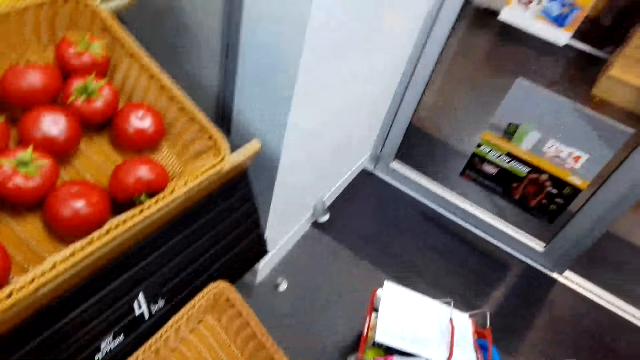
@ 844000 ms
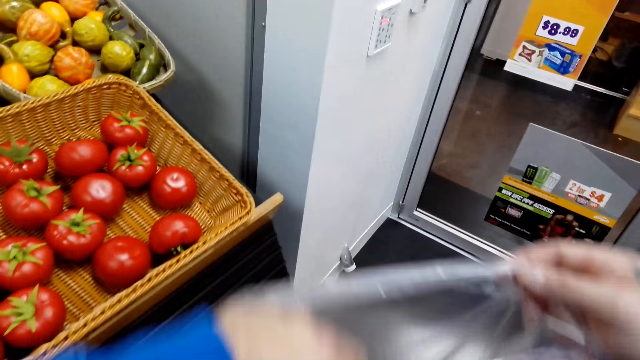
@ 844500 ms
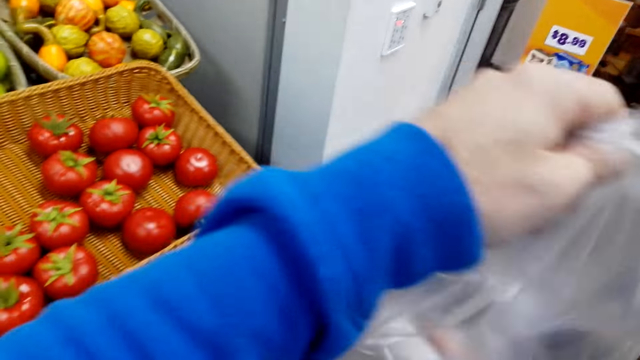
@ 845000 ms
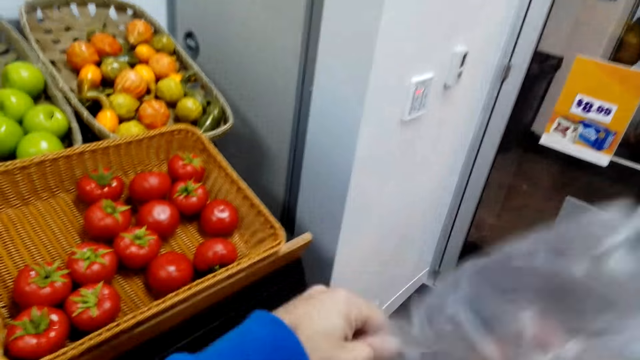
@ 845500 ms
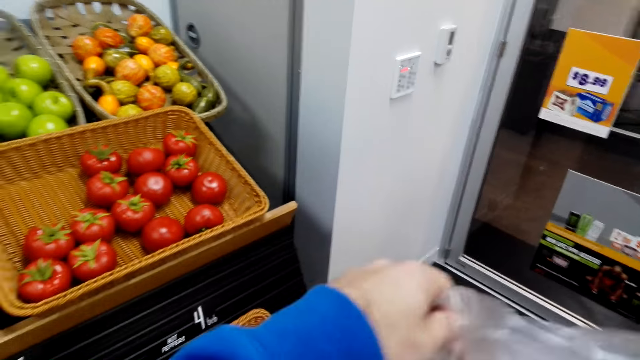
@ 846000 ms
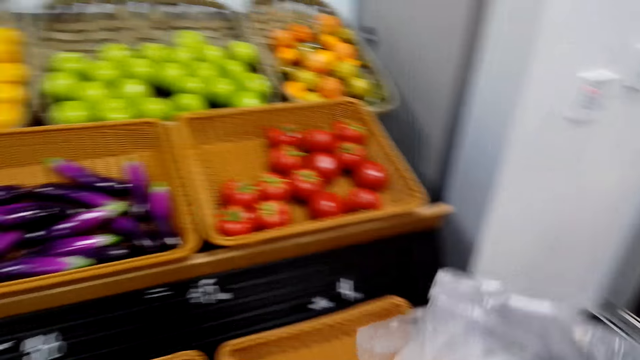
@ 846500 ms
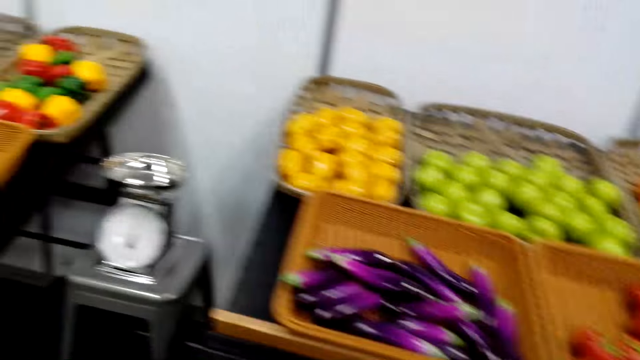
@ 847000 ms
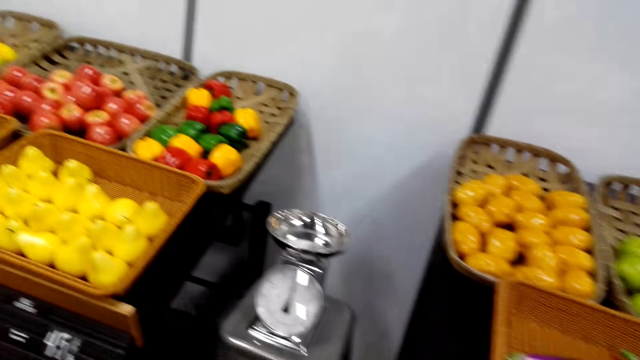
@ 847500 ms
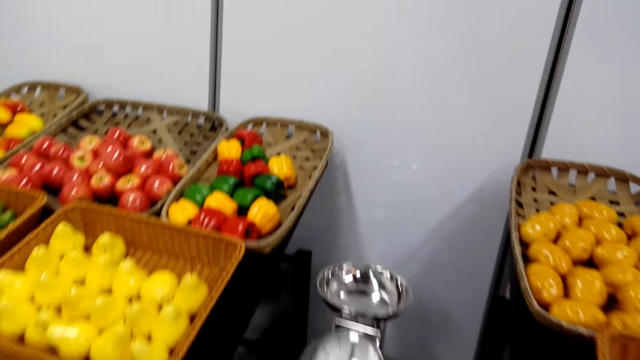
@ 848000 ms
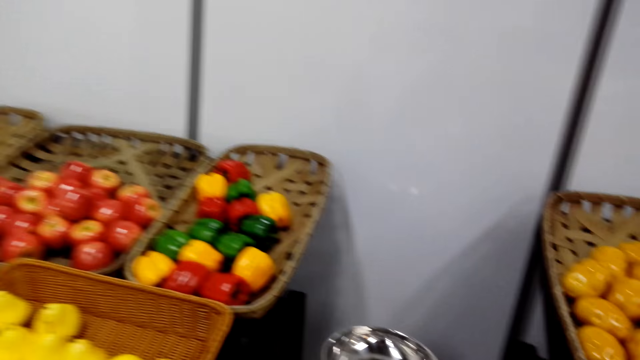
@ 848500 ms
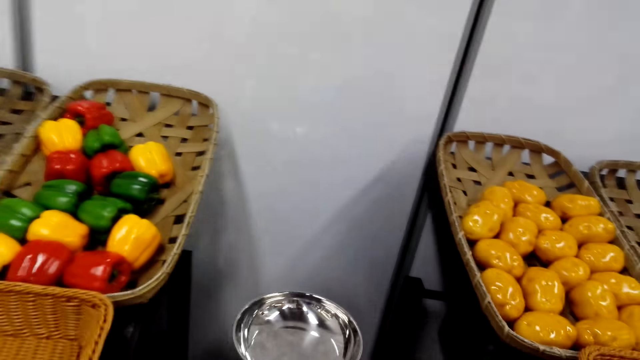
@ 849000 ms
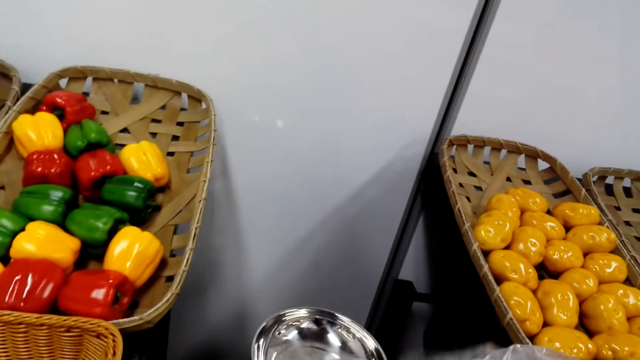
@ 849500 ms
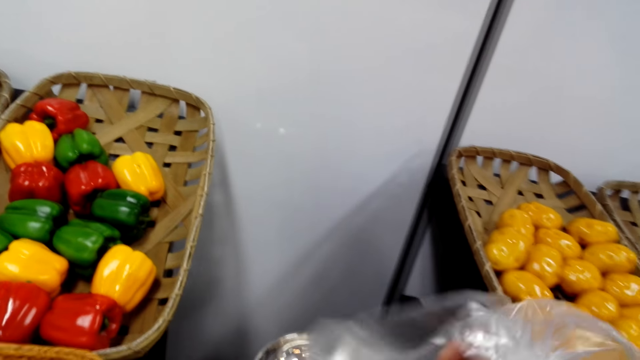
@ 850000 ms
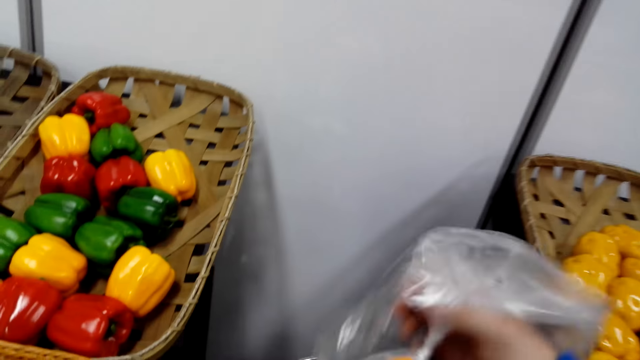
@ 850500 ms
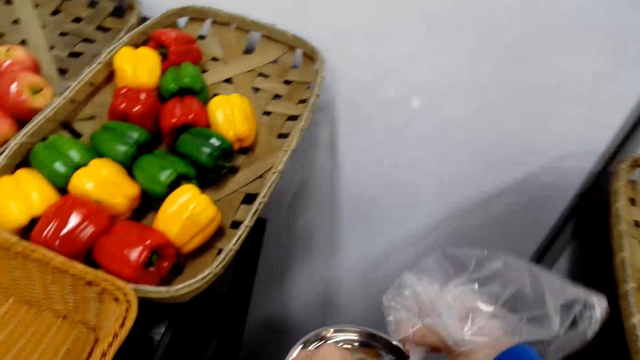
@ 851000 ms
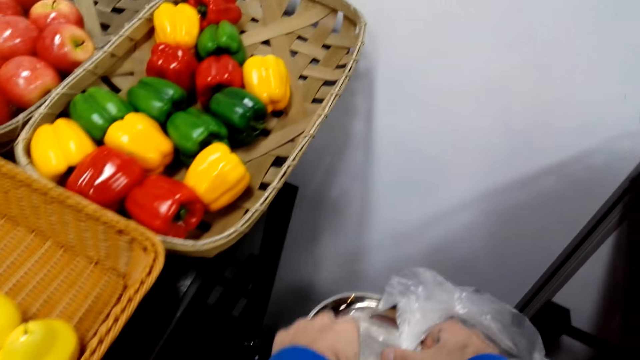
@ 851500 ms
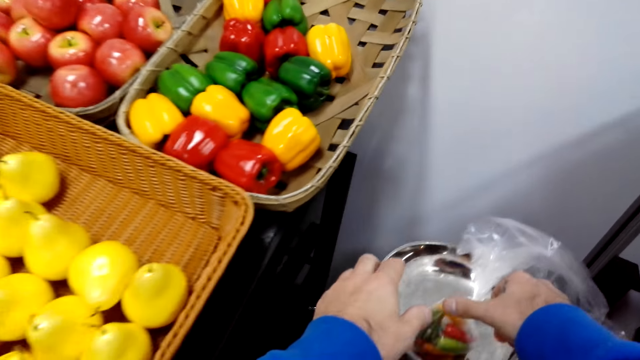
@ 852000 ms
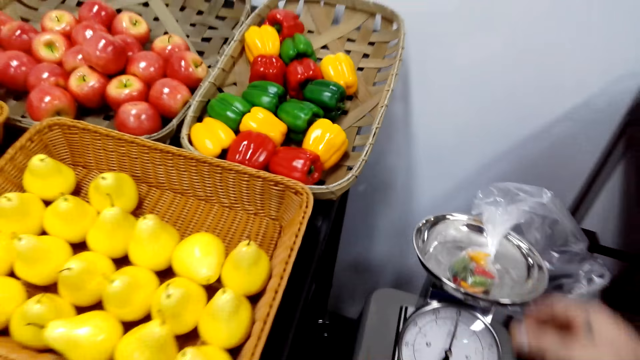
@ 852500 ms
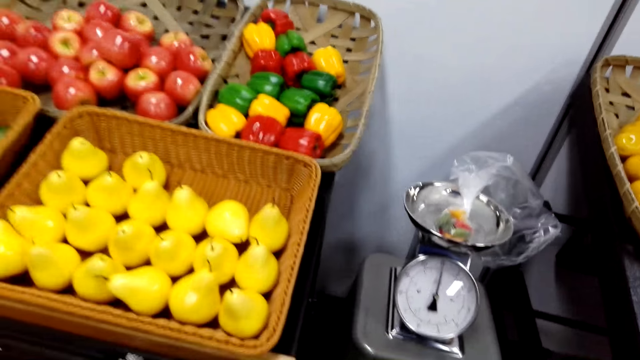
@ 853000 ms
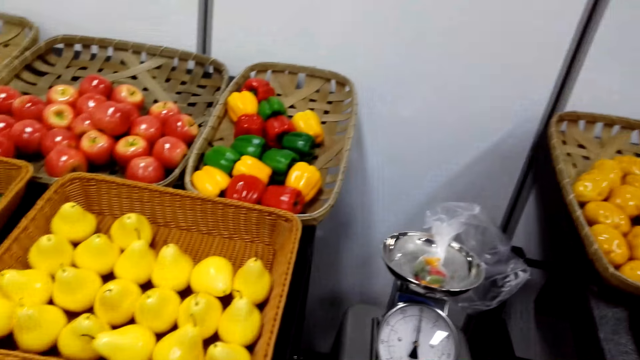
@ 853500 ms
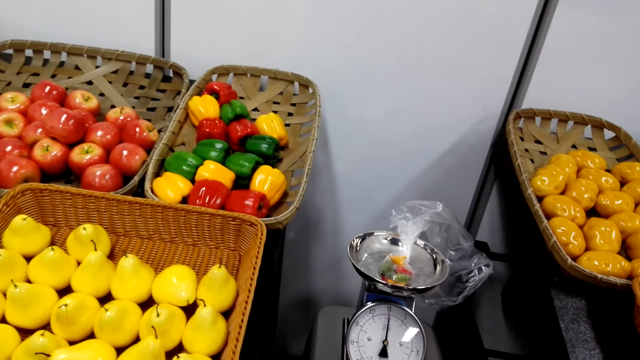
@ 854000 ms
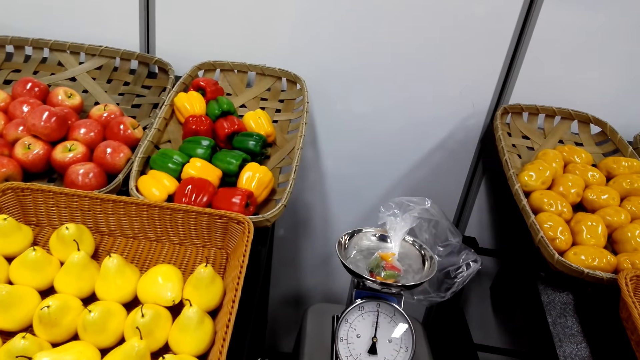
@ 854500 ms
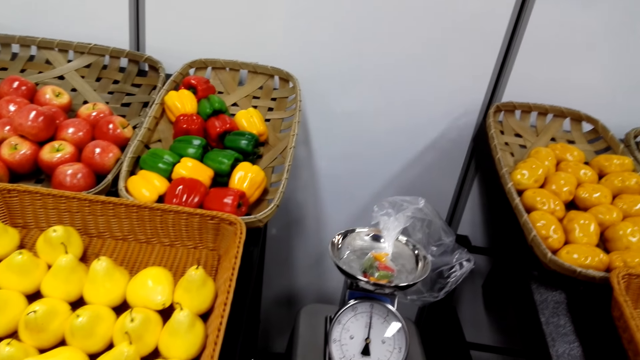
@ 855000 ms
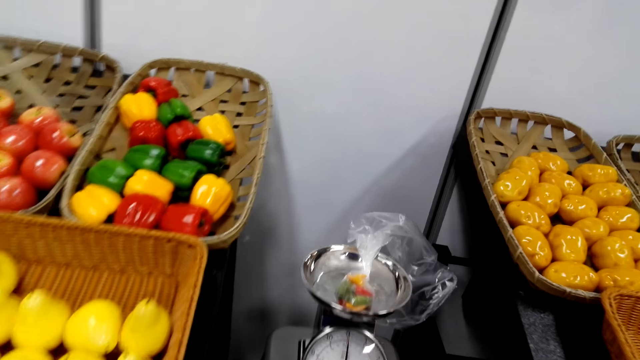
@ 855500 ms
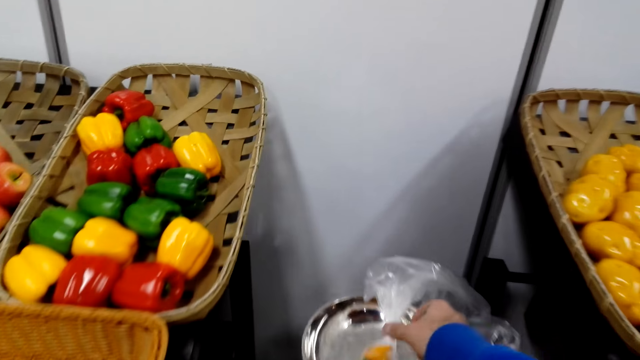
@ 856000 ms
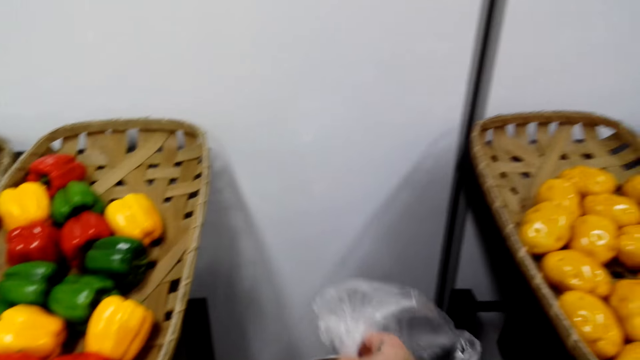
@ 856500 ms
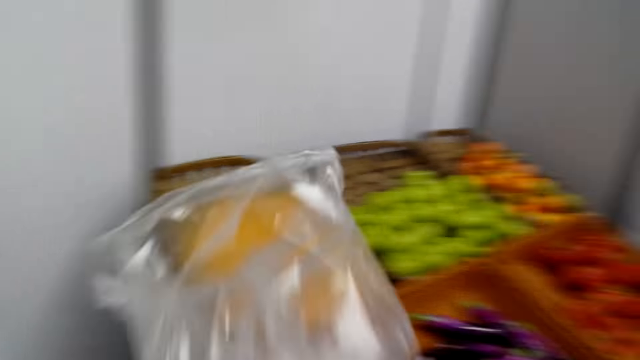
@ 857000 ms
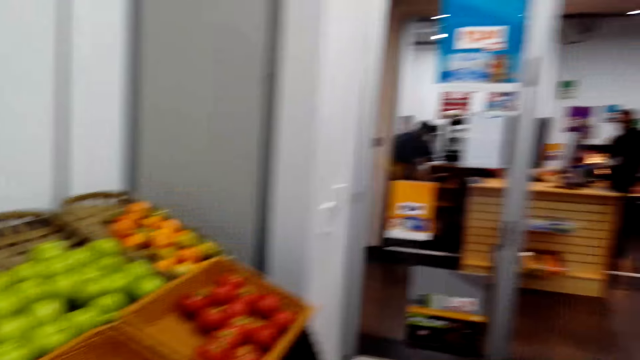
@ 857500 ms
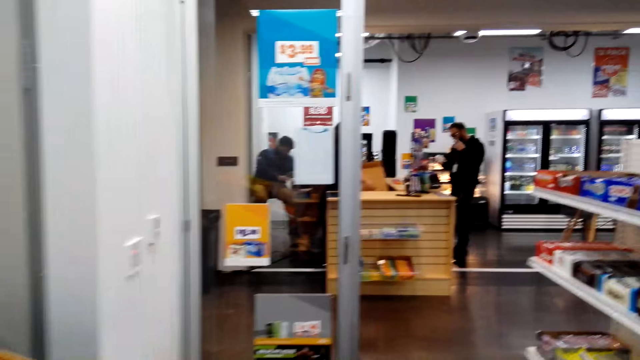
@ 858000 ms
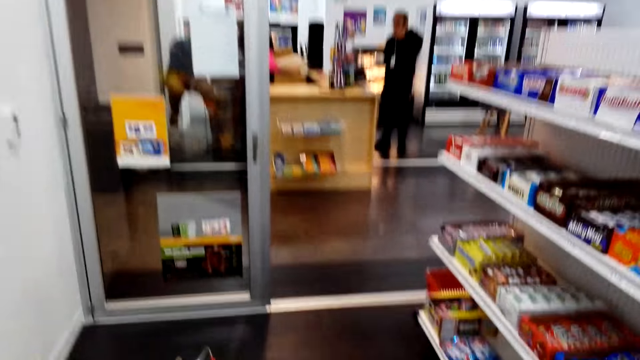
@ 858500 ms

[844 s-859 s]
The camera wearer lifts the nylon bag. They fold the paper. They place the nylon bag on a weighing machine. They look around. They pick up the nylon bag.

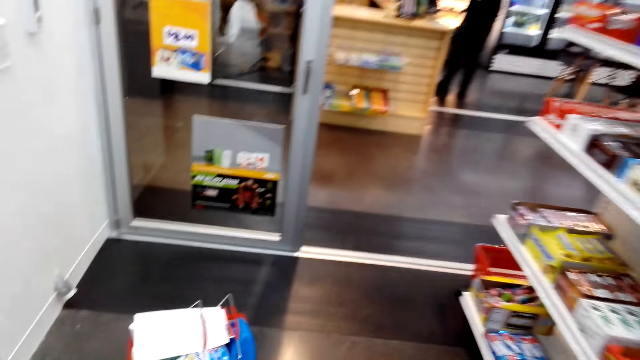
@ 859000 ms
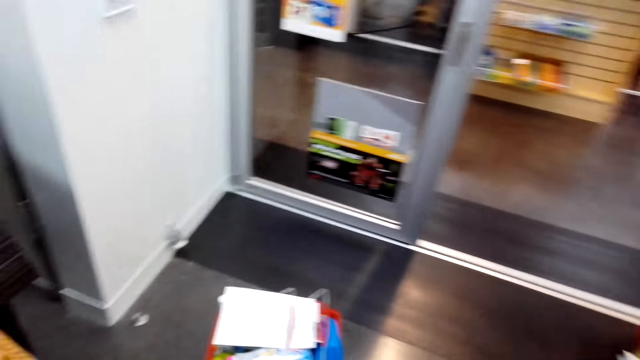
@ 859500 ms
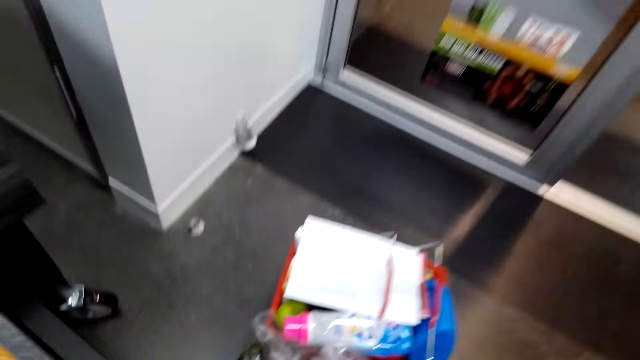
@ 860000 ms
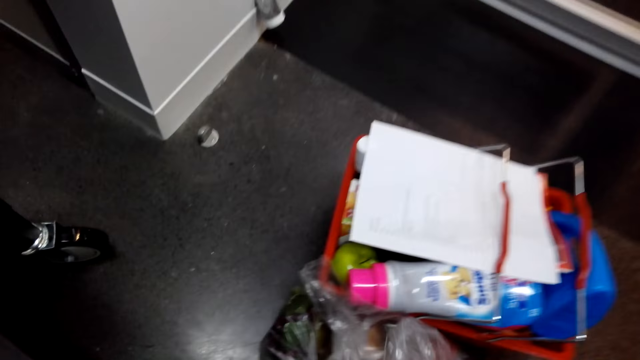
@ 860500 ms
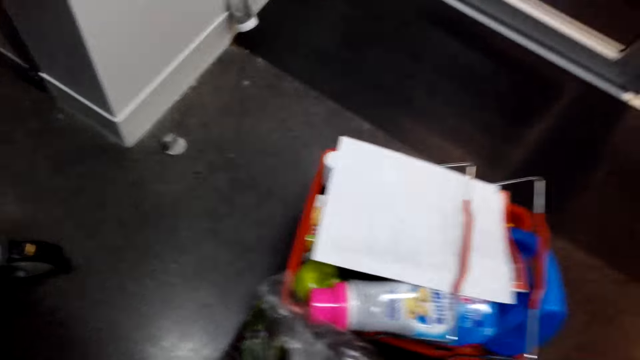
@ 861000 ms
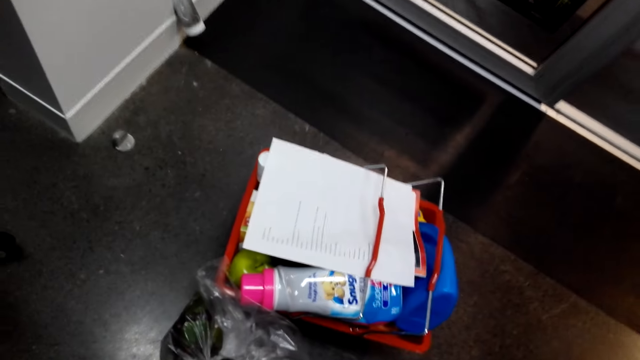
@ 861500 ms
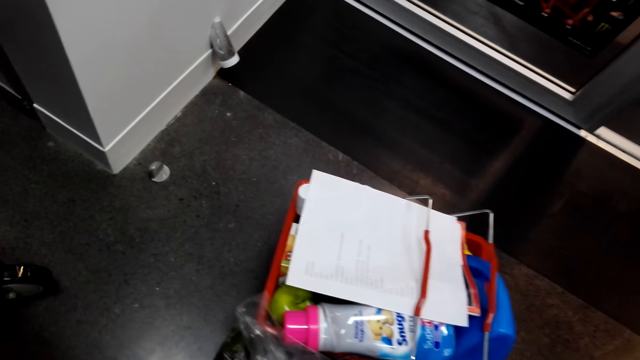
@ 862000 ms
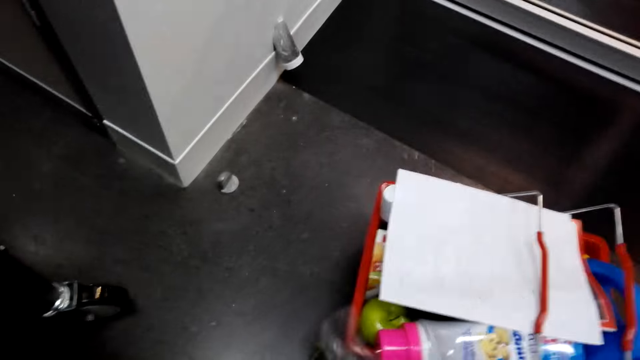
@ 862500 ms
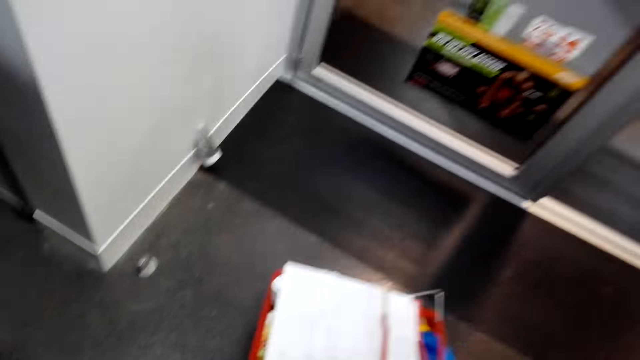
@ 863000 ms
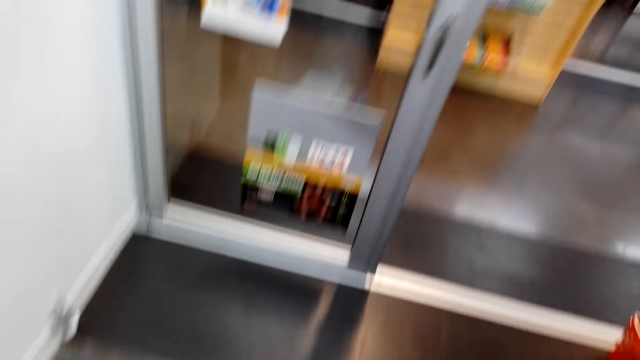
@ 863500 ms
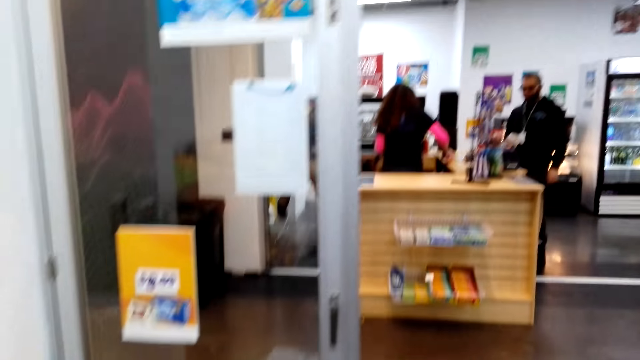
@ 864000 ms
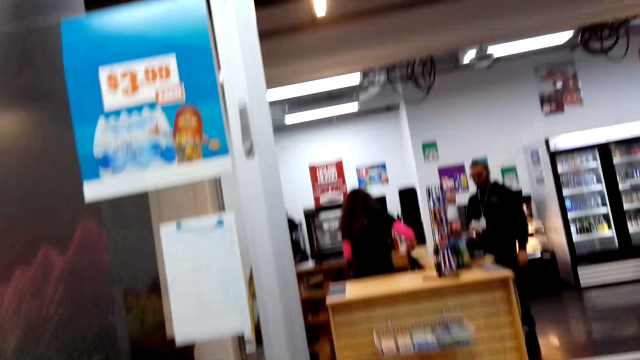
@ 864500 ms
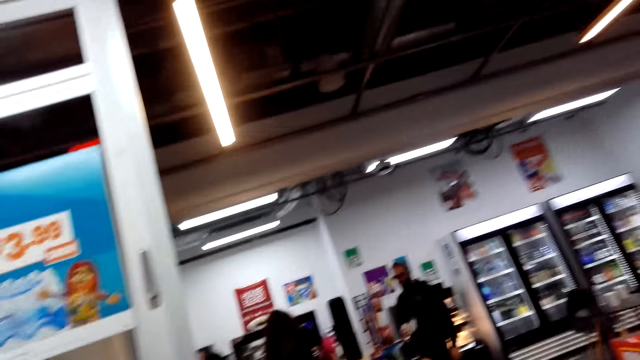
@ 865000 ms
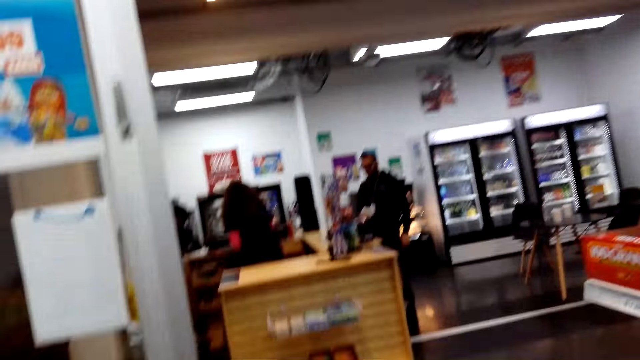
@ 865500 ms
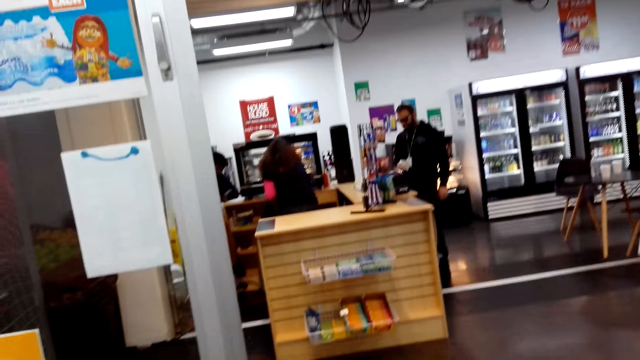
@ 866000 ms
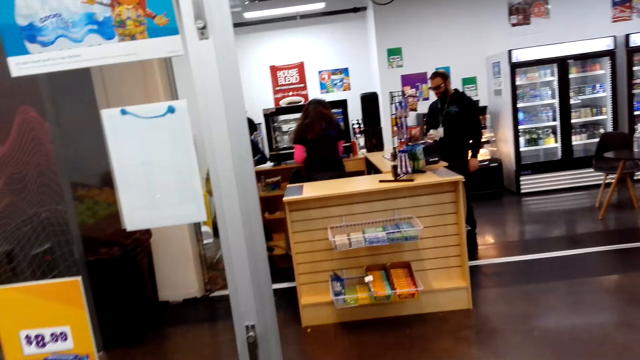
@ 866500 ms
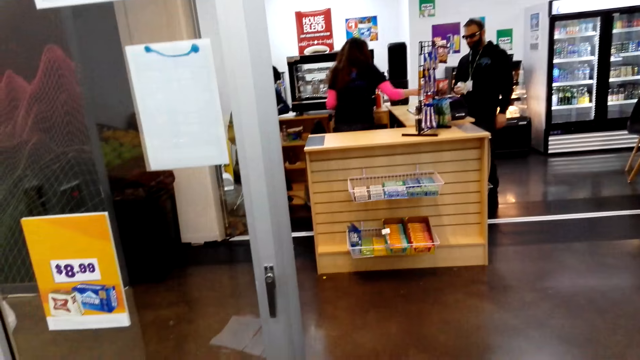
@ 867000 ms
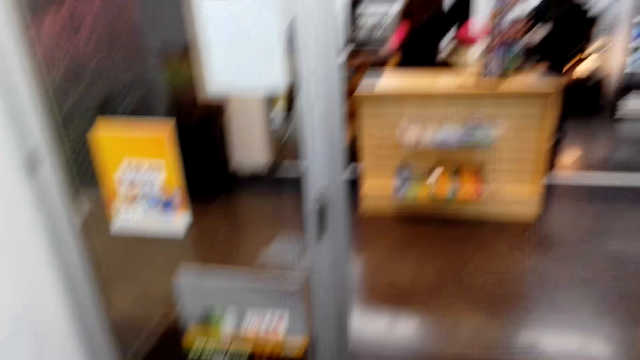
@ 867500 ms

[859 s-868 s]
The camera wearer puts the paper on the floor. They do something. They walk around the room.
